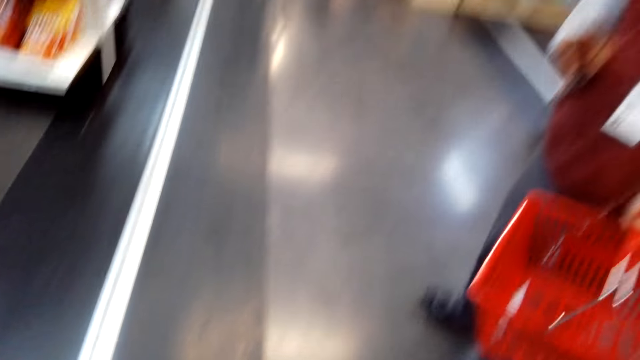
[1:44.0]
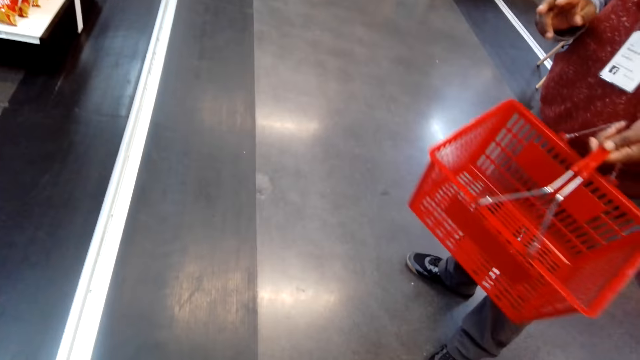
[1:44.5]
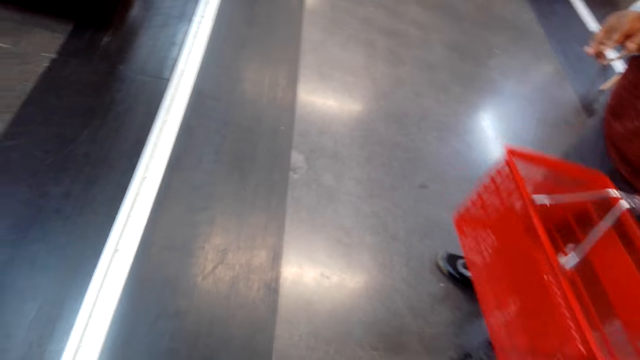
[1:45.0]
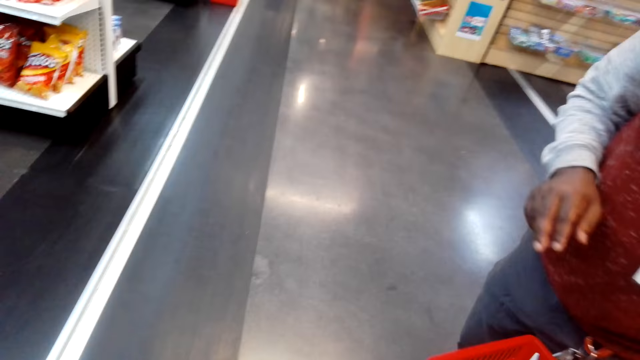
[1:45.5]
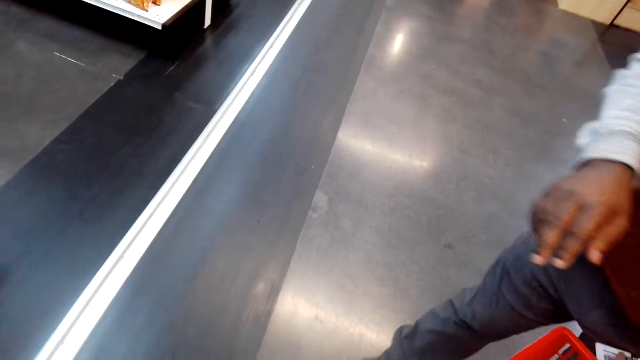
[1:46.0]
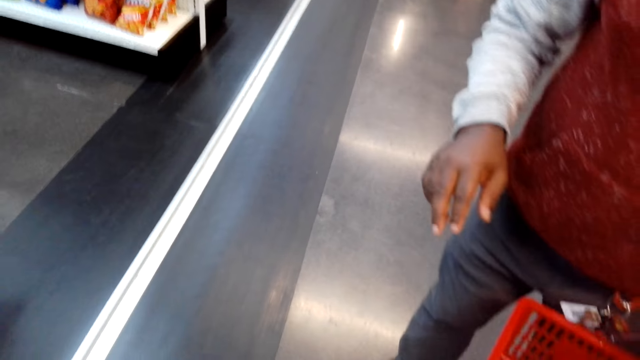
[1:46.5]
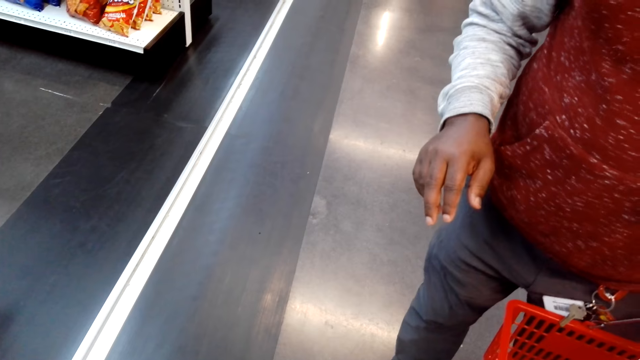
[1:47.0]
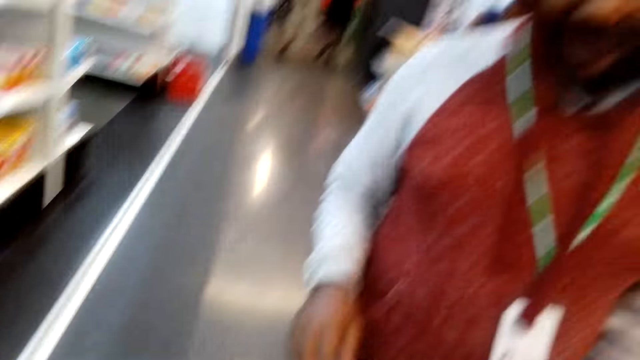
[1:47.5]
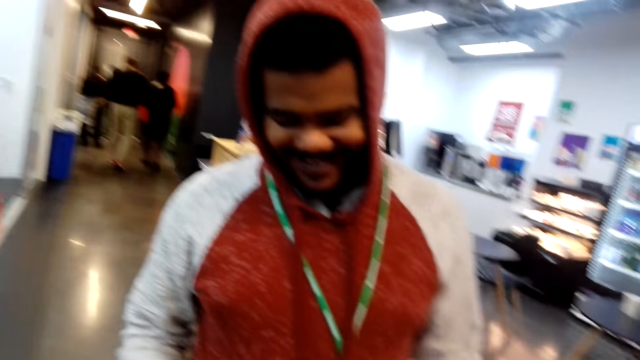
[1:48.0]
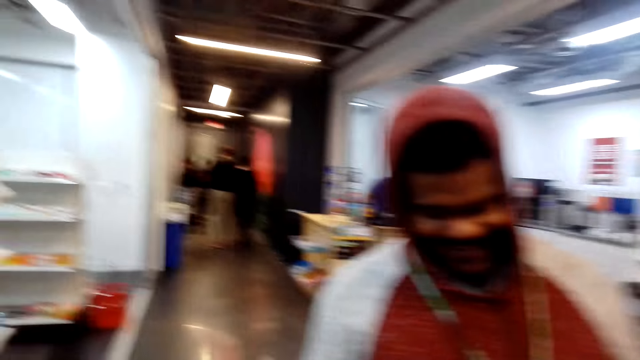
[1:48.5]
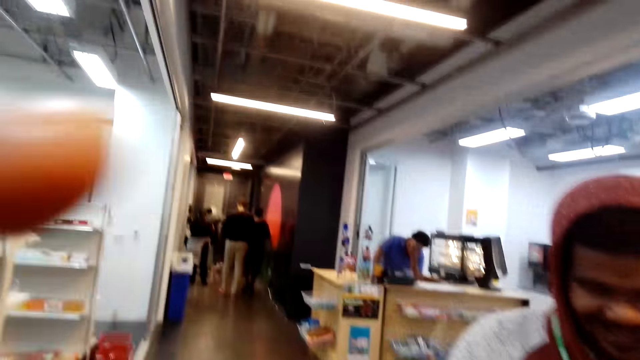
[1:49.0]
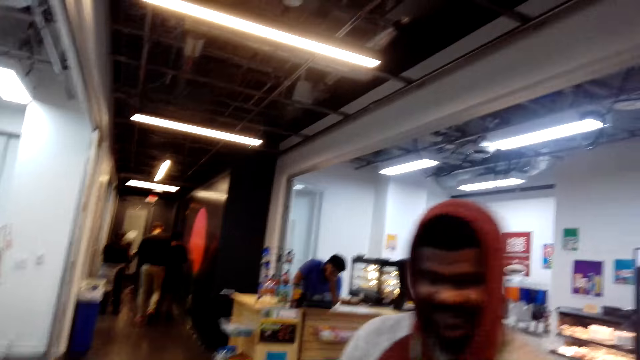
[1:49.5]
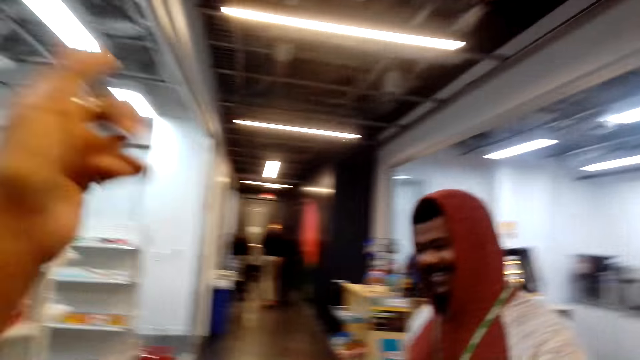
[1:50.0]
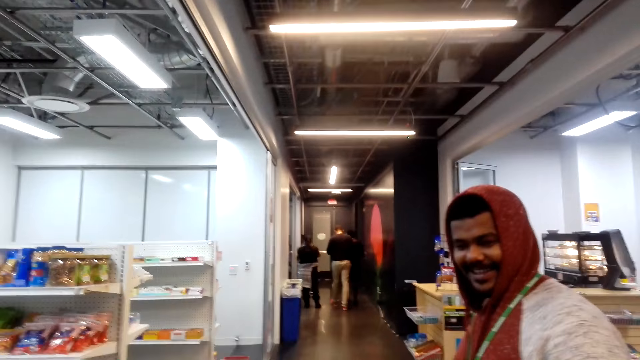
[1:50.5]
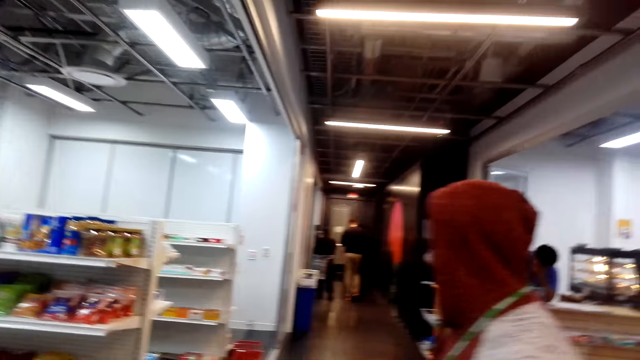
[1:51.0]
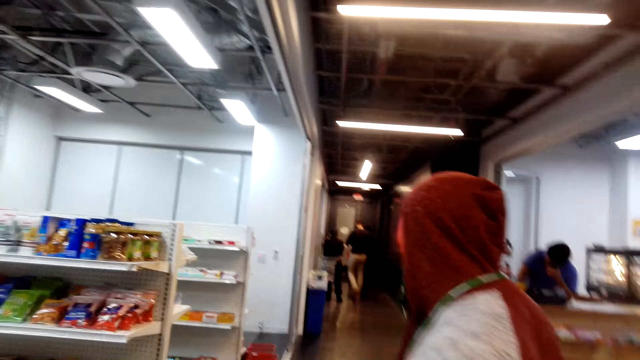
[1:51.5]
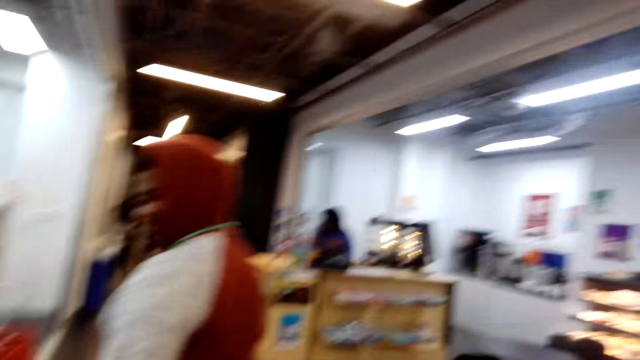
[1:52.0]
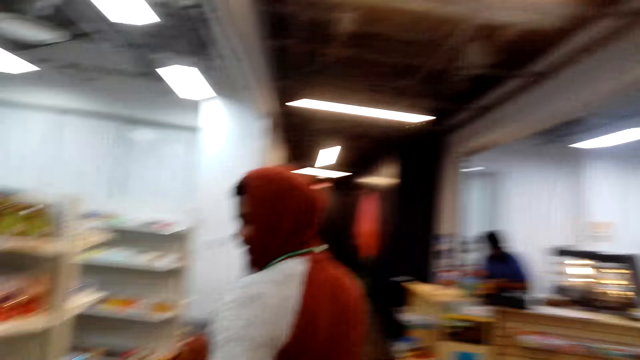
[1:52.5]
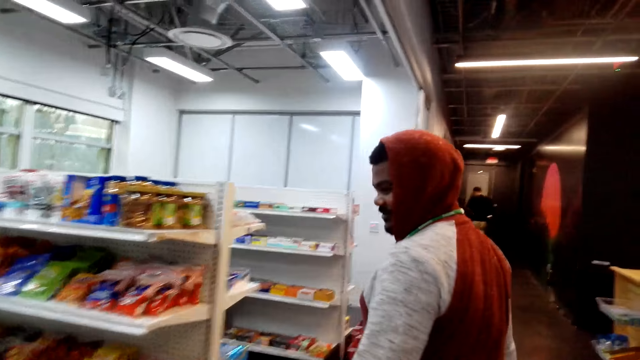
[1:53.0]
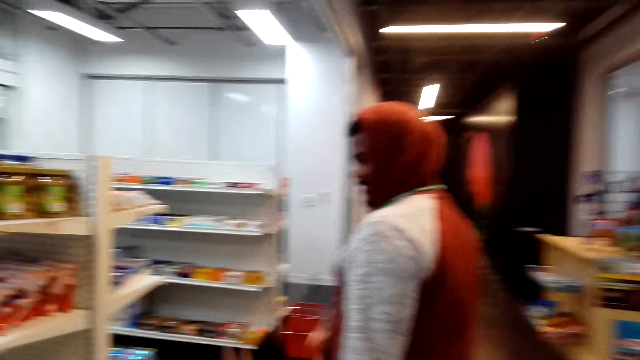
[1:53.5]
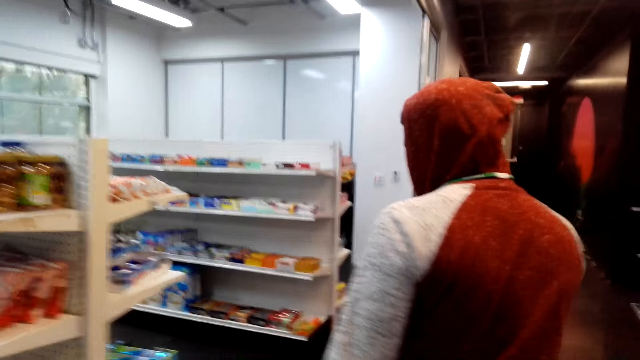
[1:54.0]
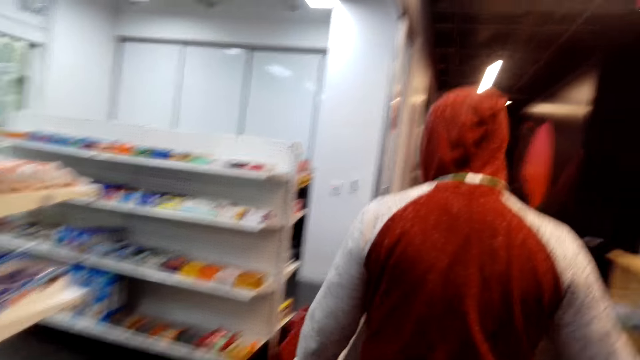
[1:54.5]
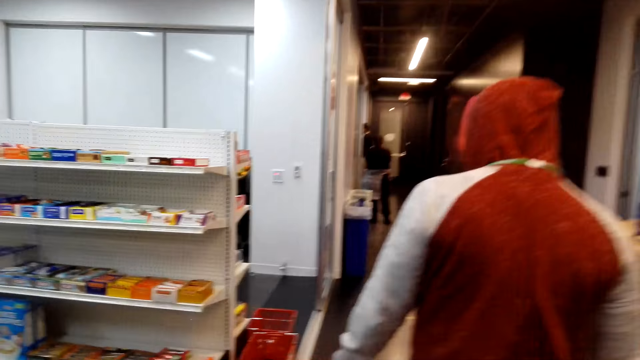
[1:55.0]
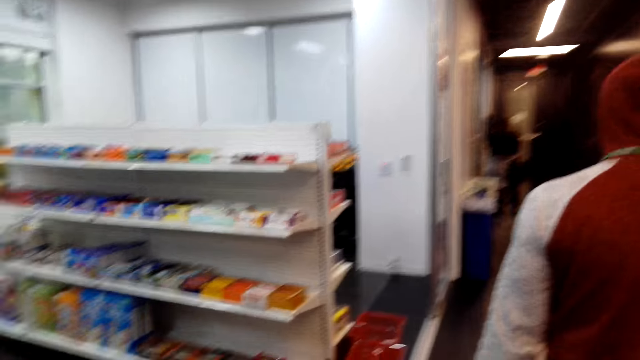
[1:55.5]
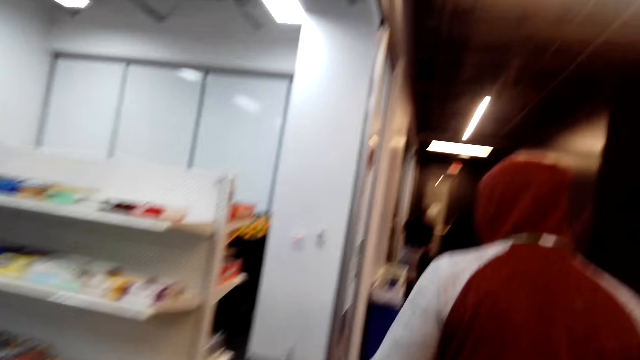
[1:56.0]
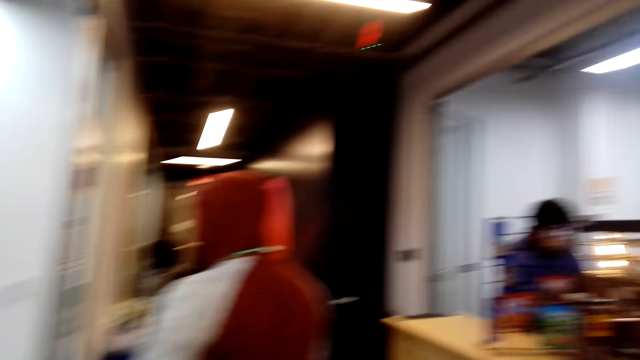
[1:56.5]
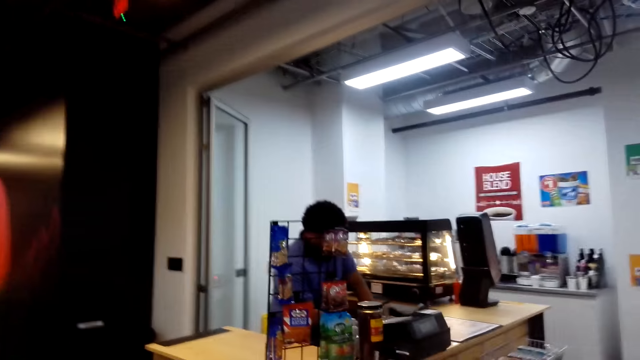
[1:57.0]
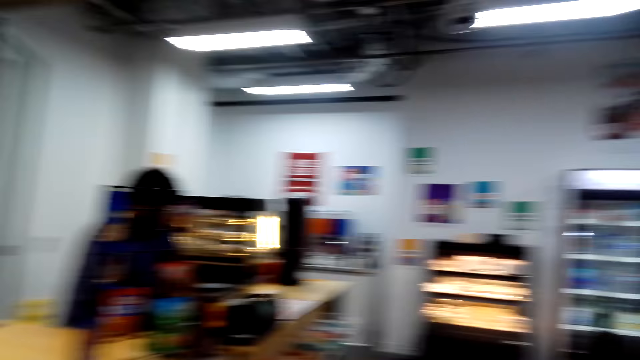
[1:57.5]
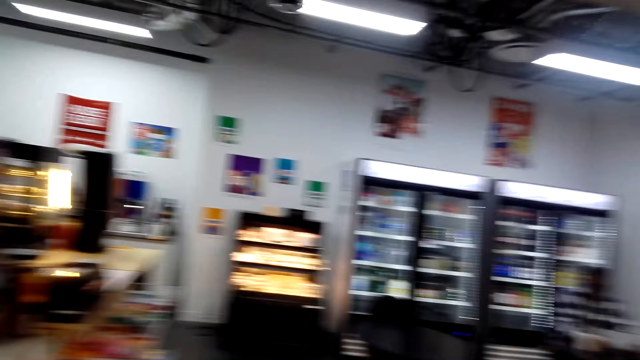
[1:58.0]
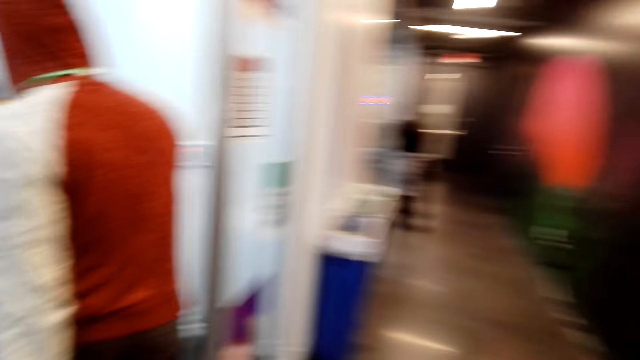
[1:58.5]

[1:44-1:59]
The camera wearer walks around the shop. A man walks around the shop. The camera wearer converses with the man. They walk around the shop and look around the shop.

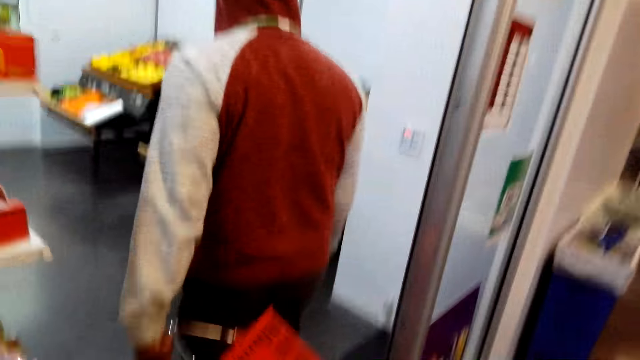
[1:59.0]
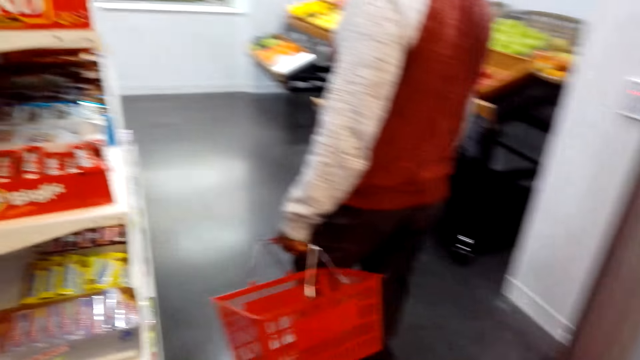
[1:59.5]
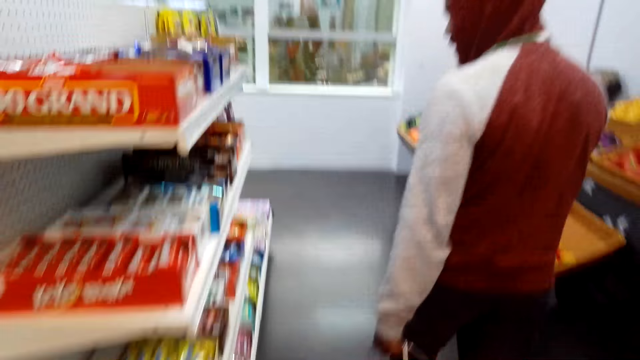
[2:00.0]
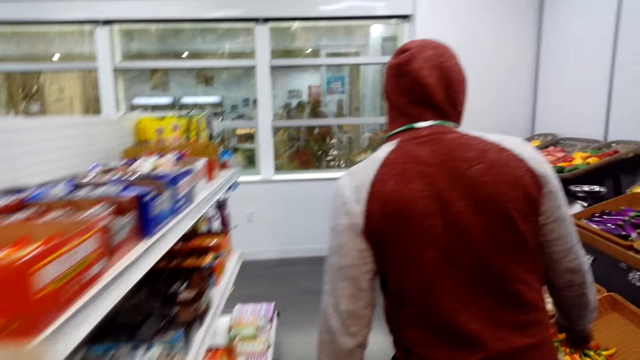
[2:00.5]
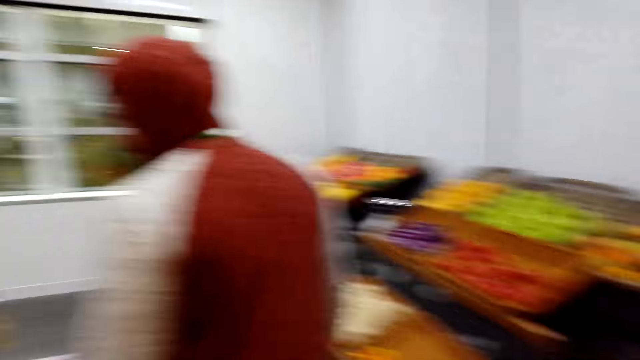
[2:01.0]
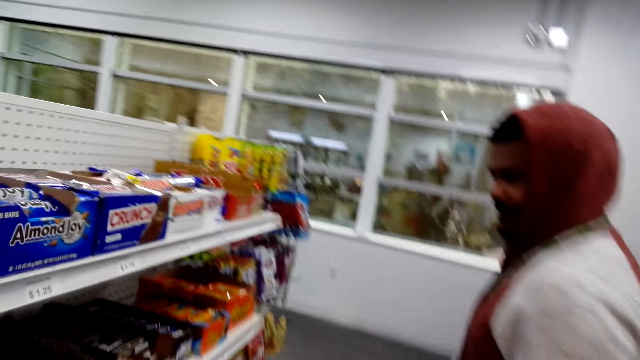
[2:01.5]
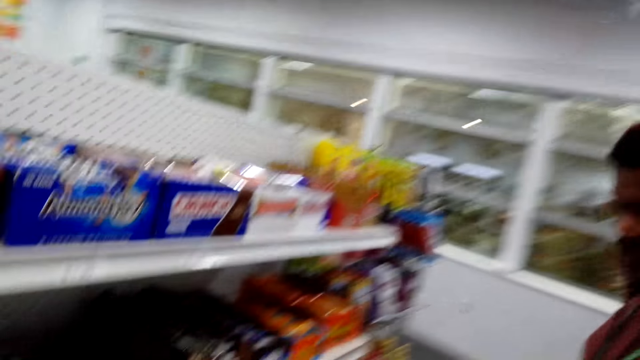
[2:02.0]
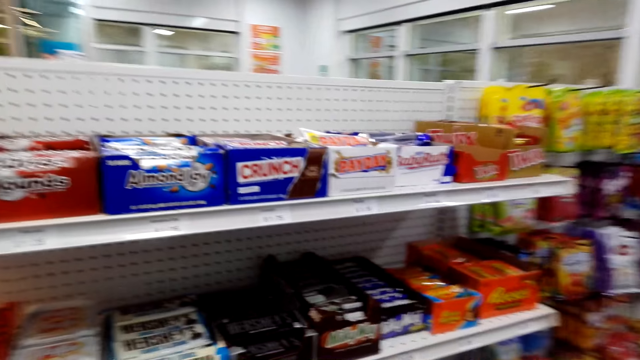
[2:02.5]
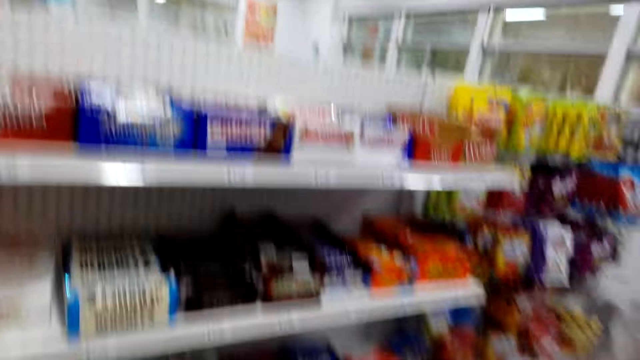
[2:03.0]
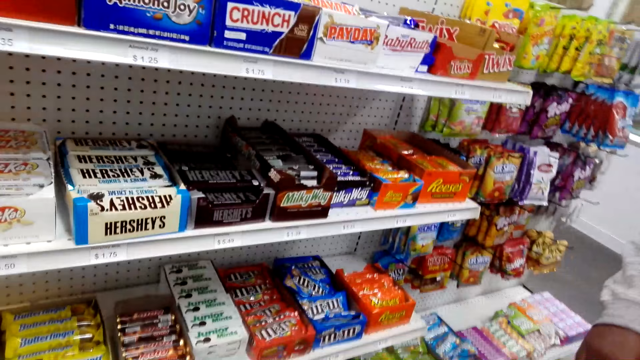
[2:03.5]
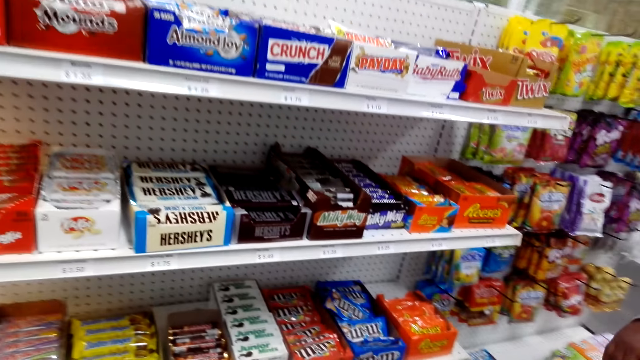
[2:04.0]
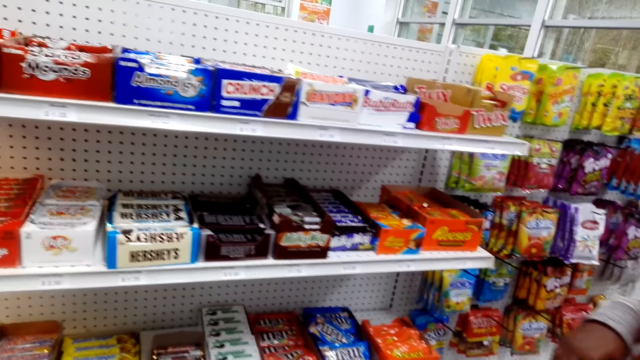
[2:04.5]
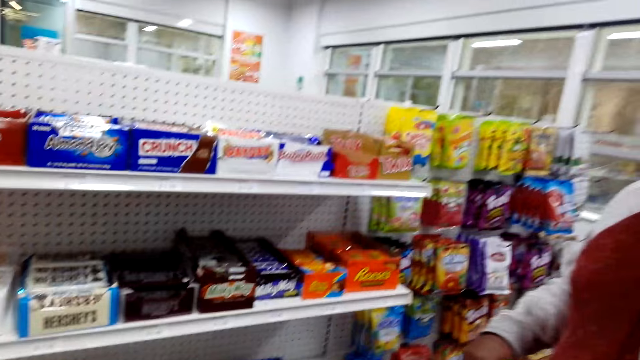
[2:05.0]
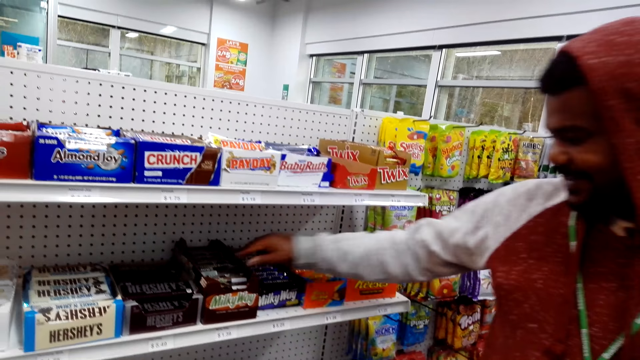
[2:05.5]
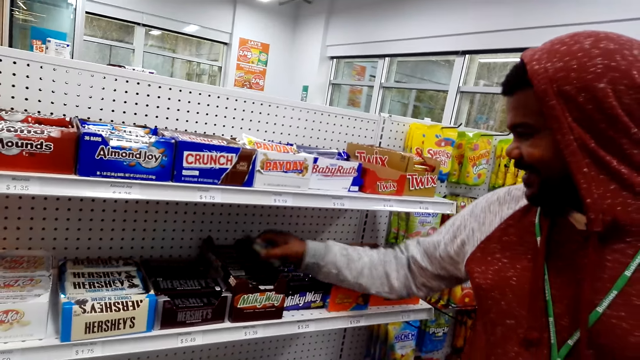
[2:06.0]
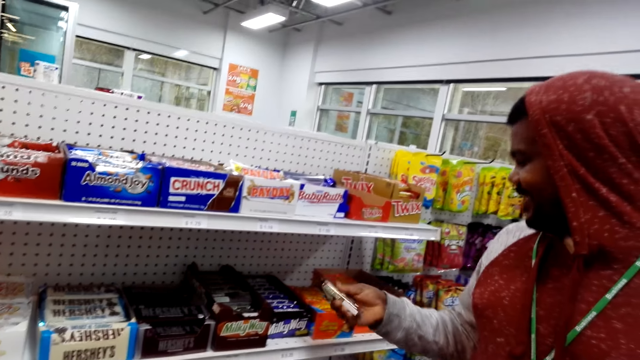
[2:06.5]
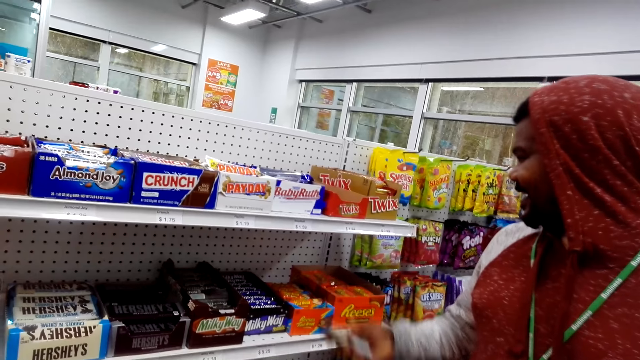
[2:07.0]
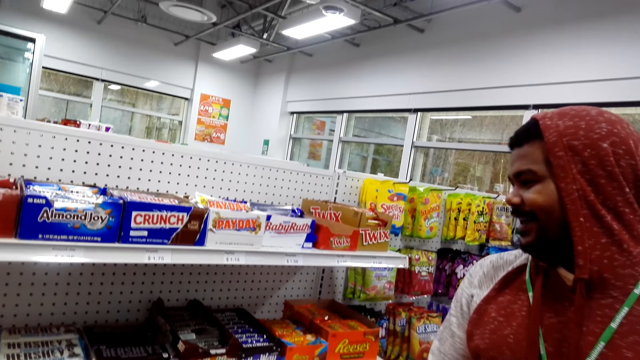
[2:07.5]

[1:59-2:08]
A man walks around the shop and checks the shelves. The camera wearer checks the shelves. They converse with the man. The man picks up a packet or chocolate from the shelf.
